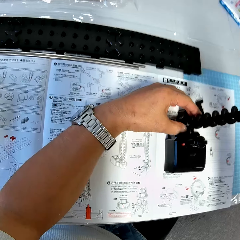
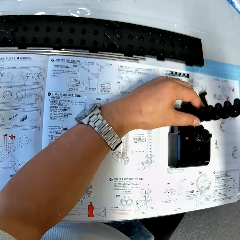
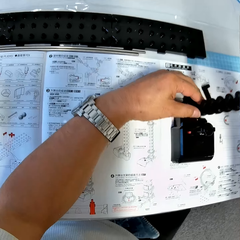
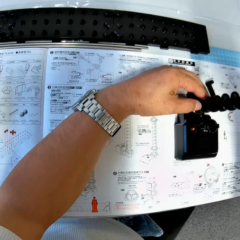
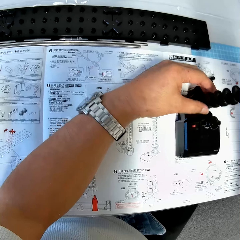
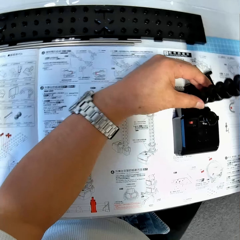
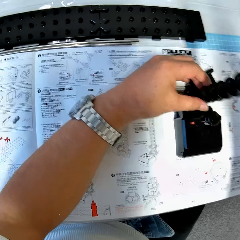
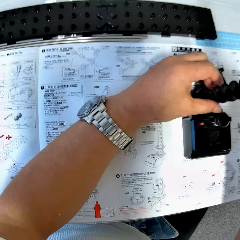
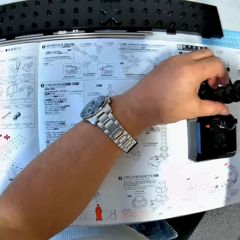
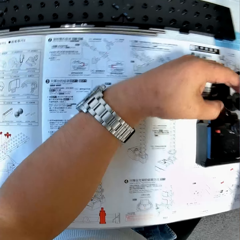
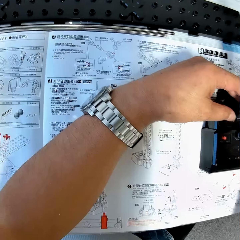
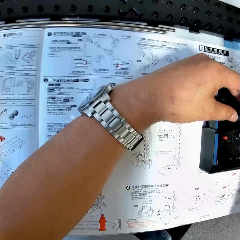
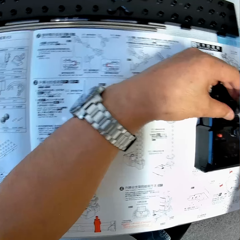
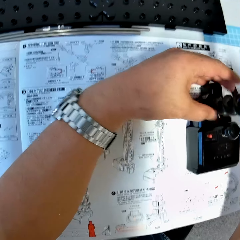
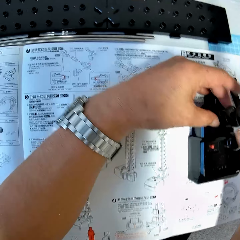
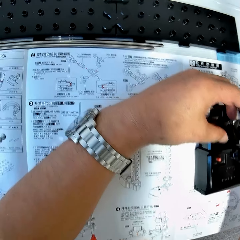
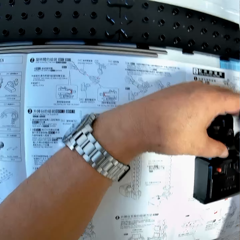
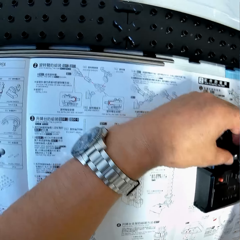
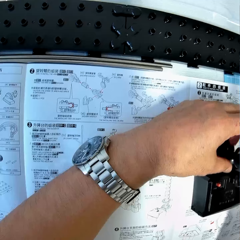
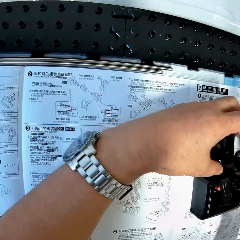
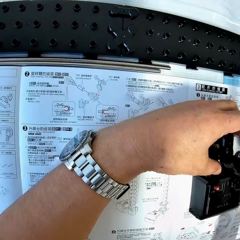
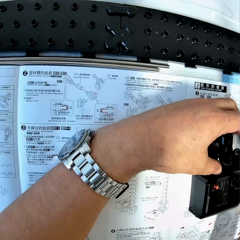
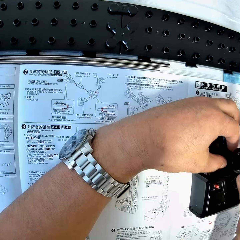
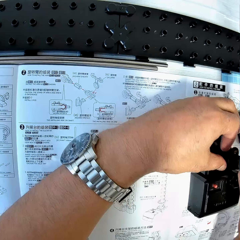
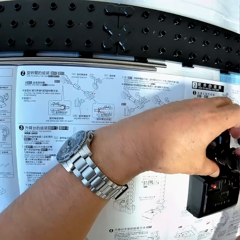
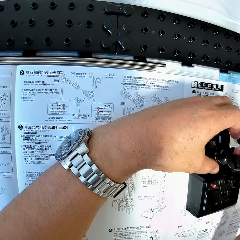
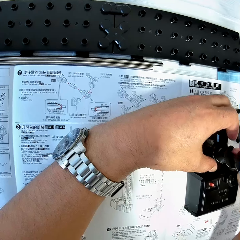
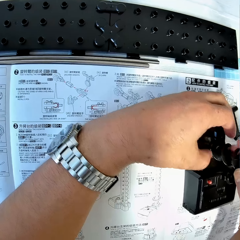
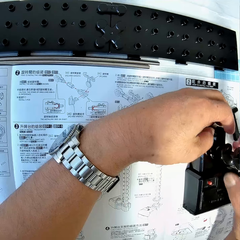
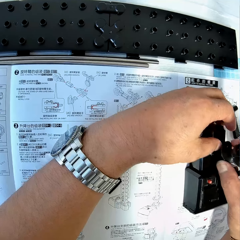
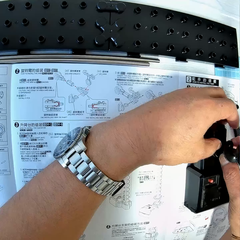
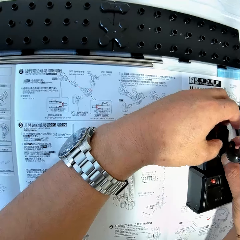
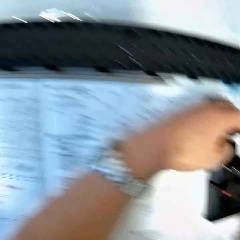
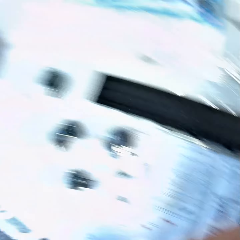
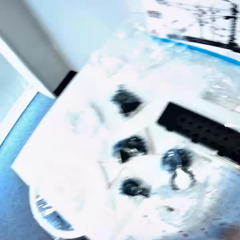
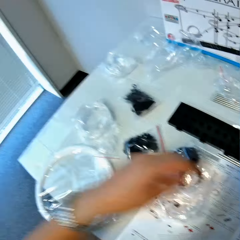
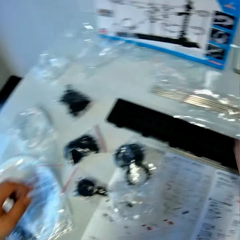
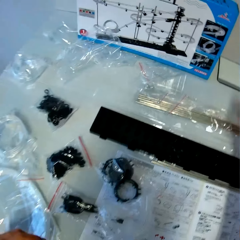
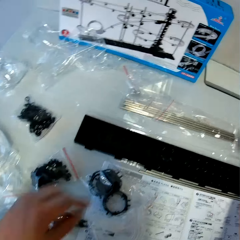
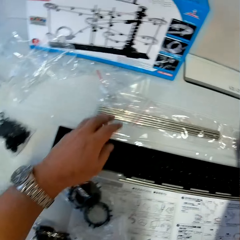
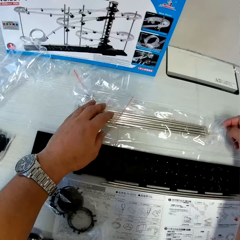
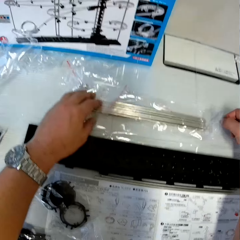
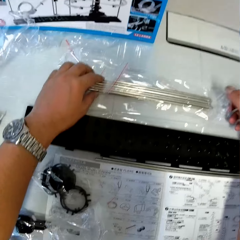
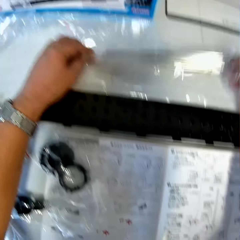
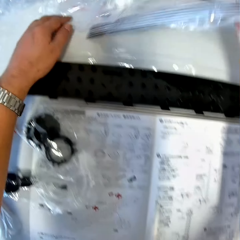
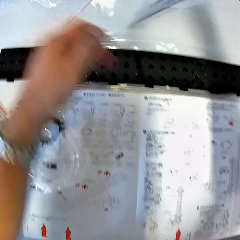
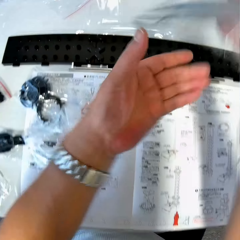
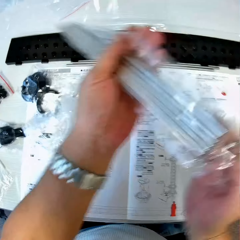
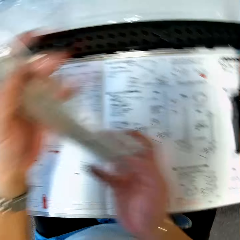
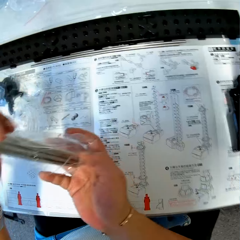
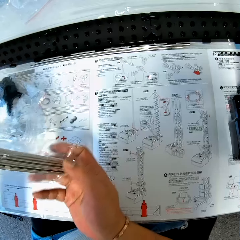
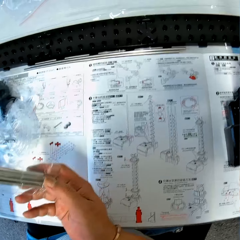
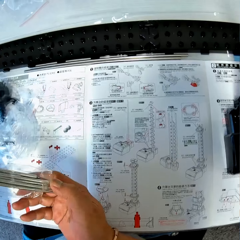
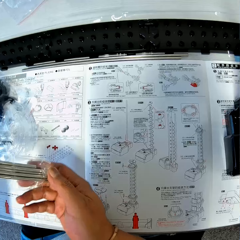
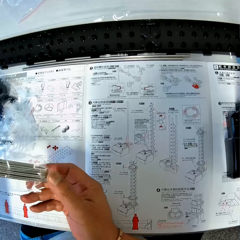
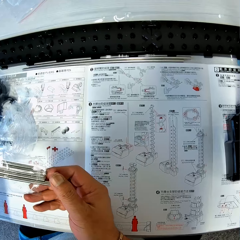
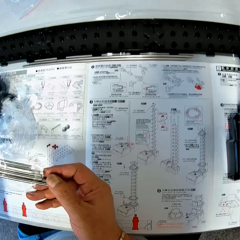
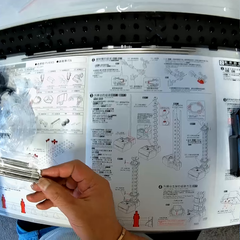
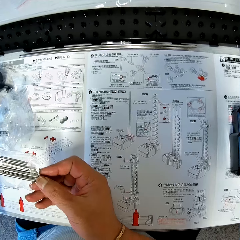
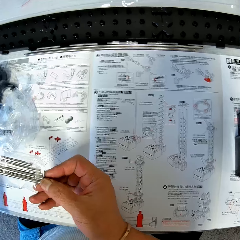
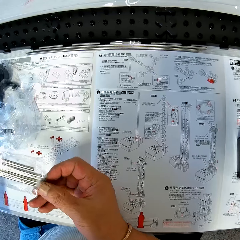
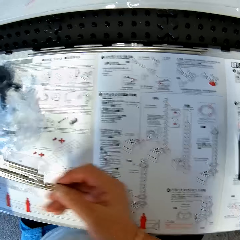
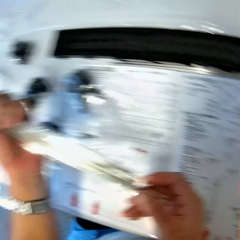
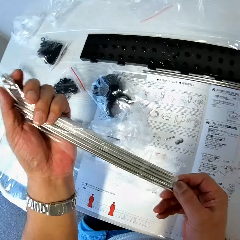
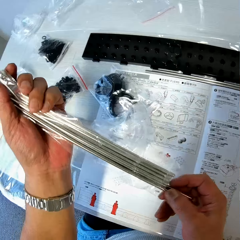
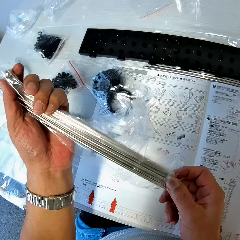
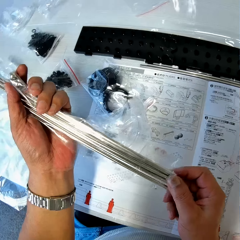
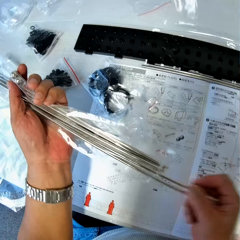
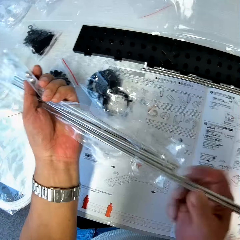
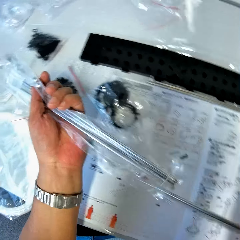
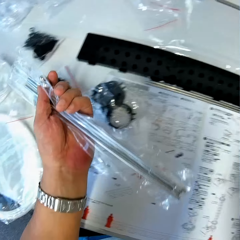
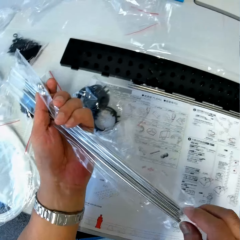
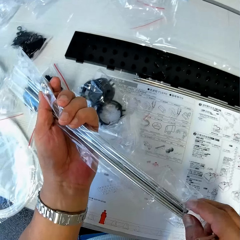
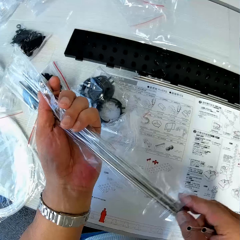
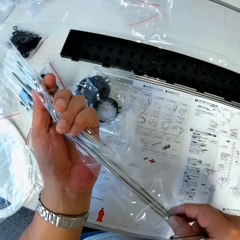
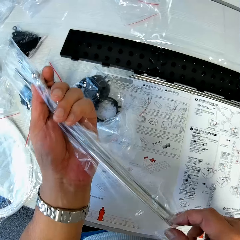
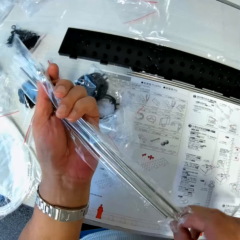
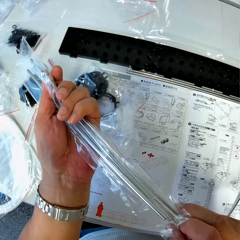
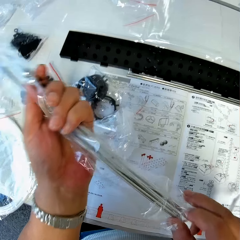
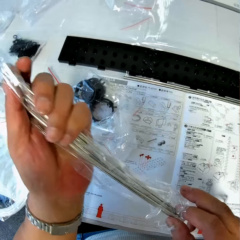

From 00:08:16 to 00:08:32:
The camera wearer looks around. They take a nylon from the table. They pick up the assembling materials. They take some irons from the nylon.

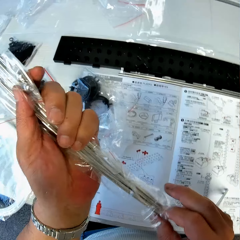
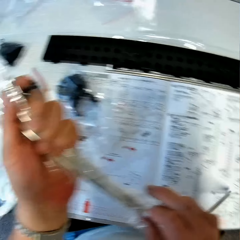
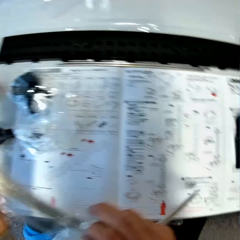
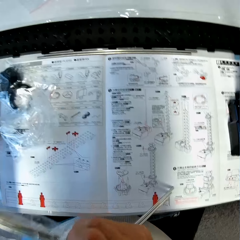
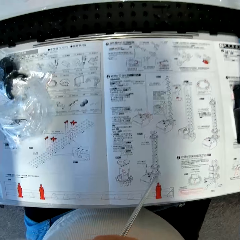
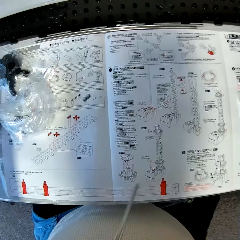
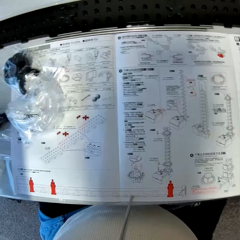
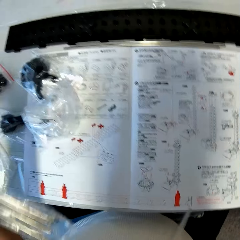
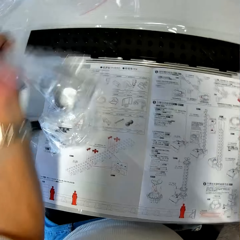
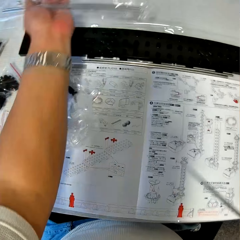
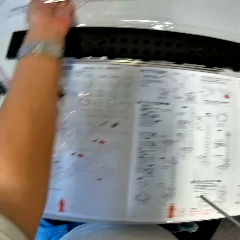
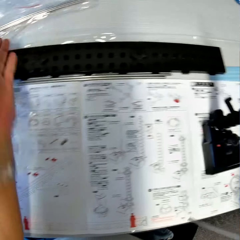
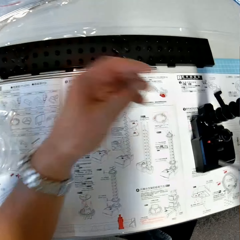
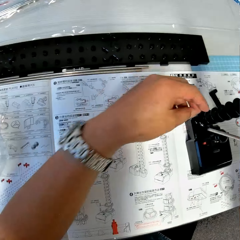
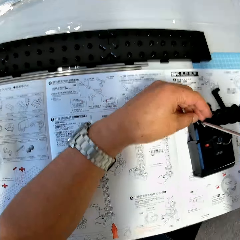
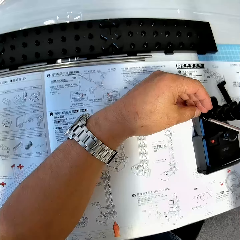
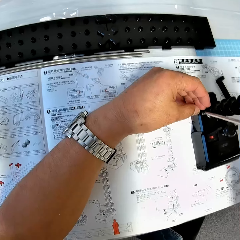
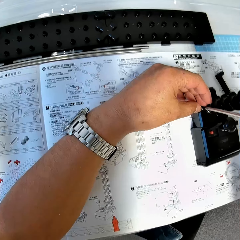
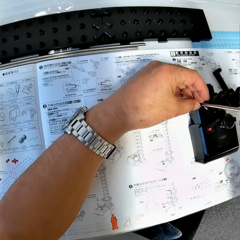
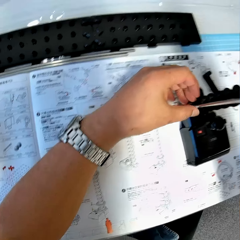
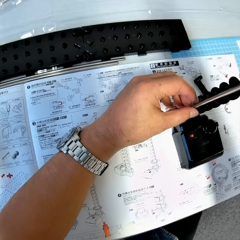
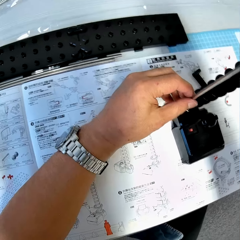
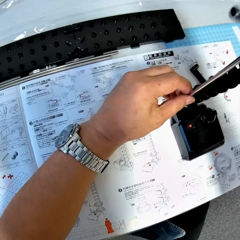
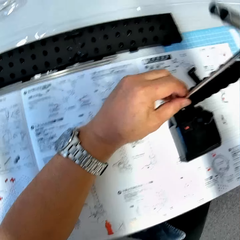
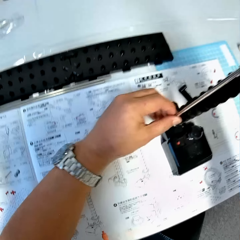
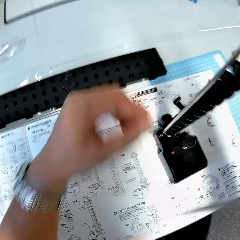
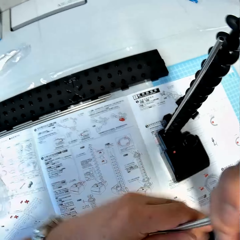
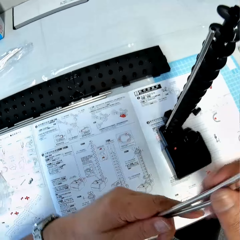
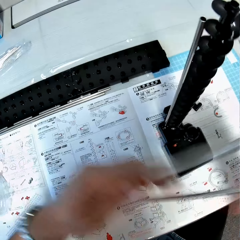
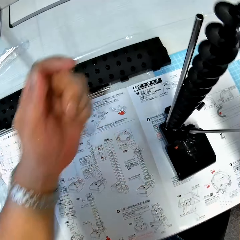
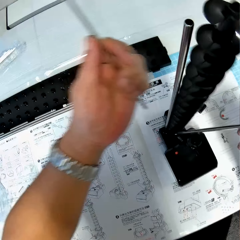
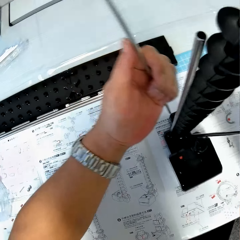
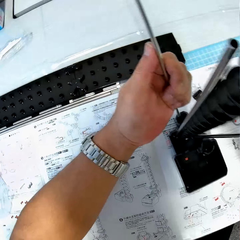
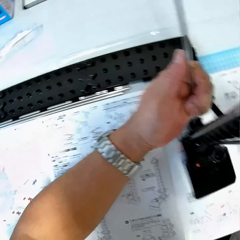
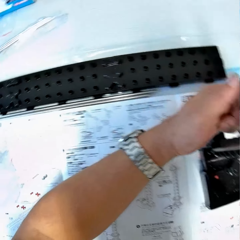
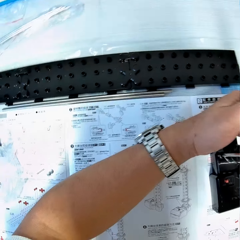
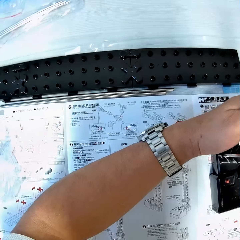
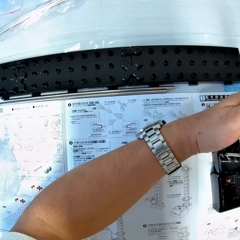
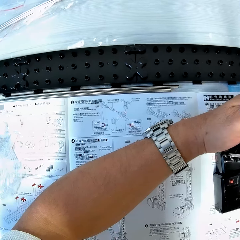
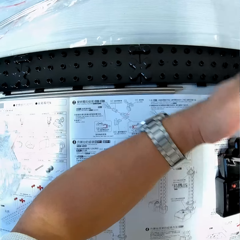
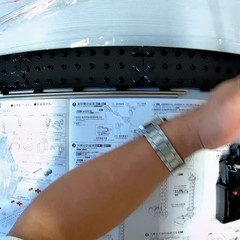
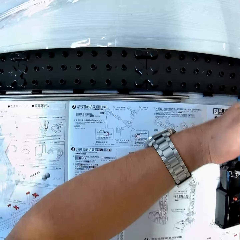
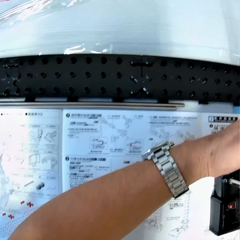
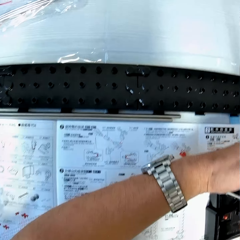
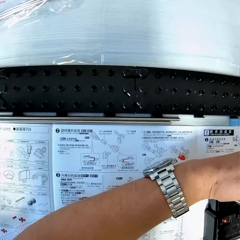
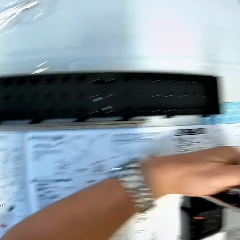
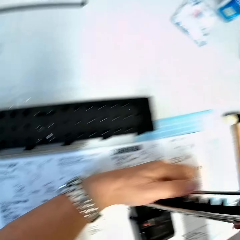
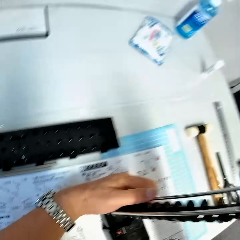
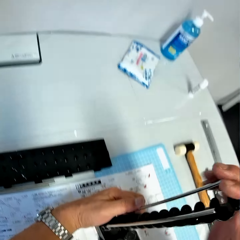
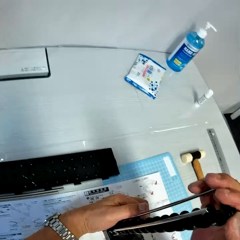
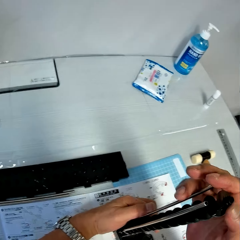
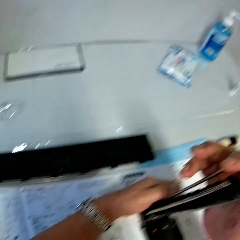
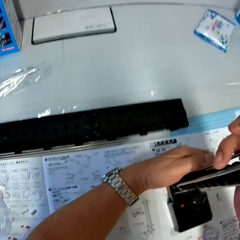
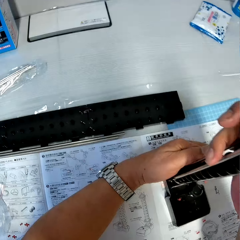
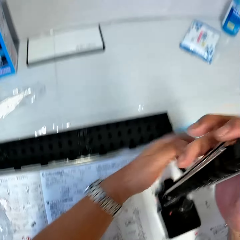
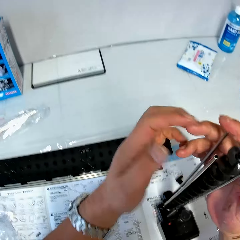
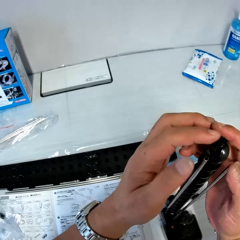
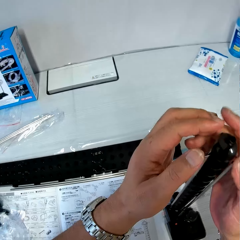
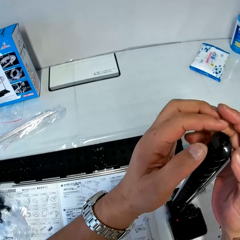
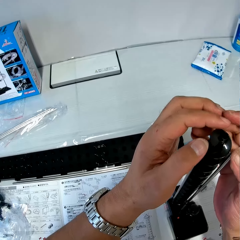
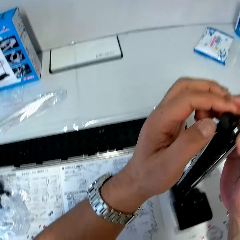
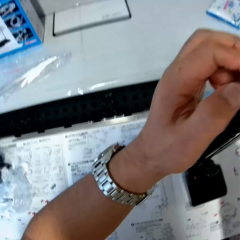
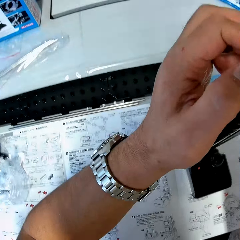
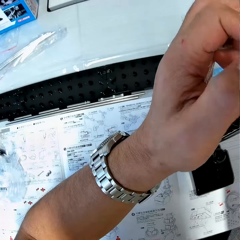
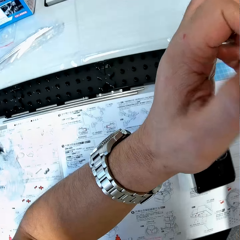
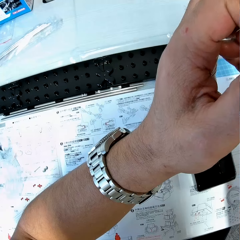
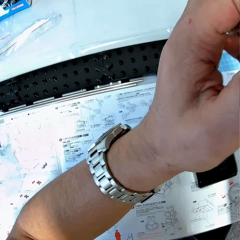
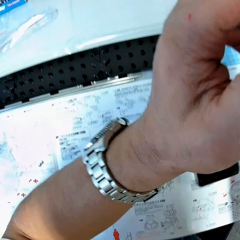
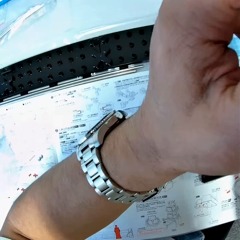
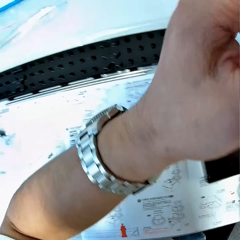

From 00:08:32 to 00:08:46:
The camera wearer drops the nylon on the table. They assemble the space rail. They fix the irons on the antenna holder.
